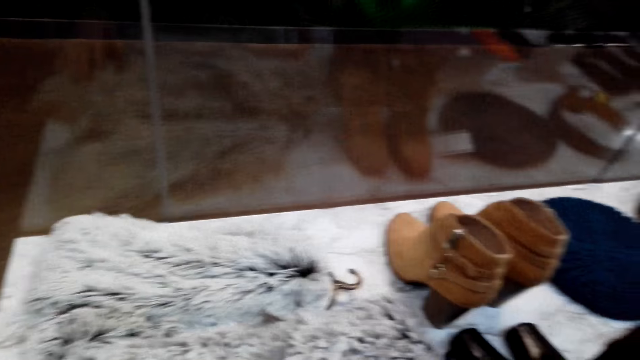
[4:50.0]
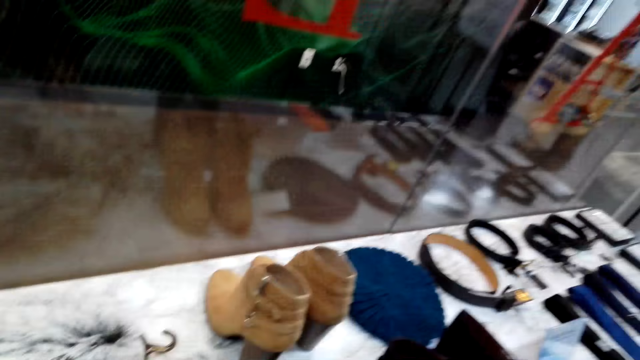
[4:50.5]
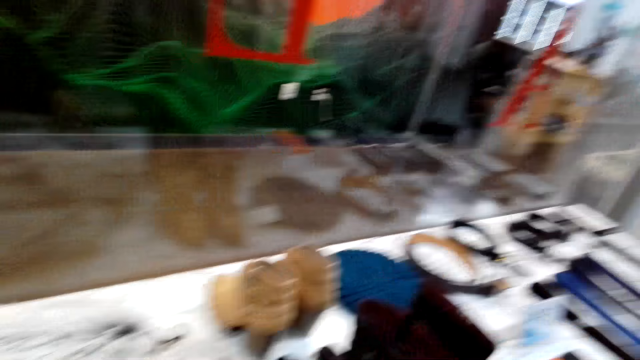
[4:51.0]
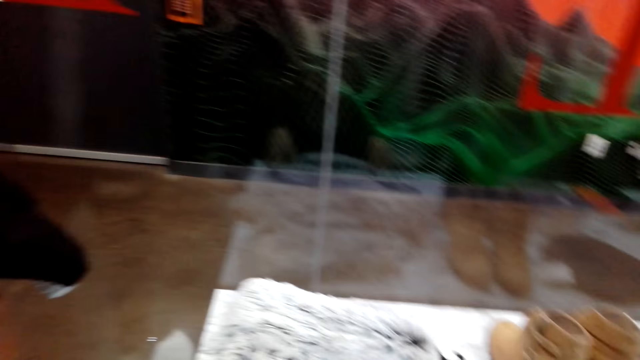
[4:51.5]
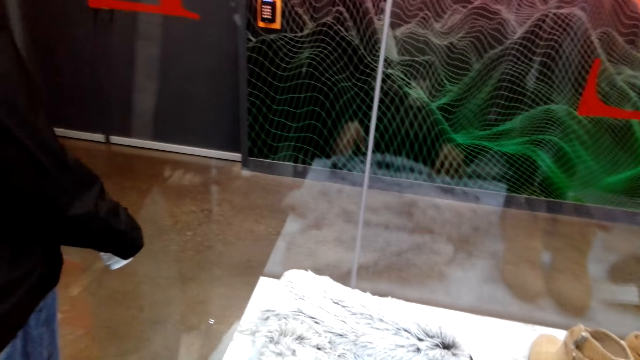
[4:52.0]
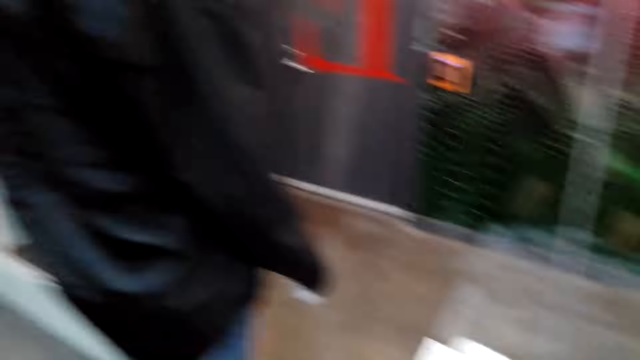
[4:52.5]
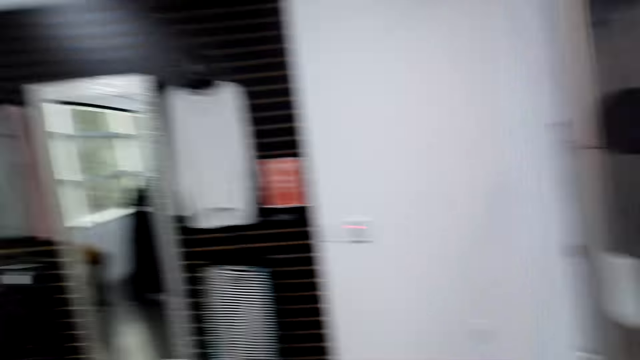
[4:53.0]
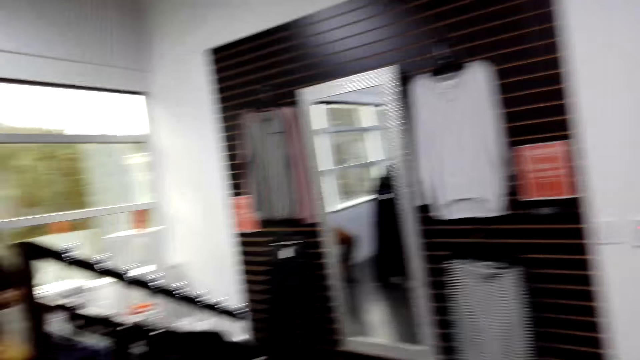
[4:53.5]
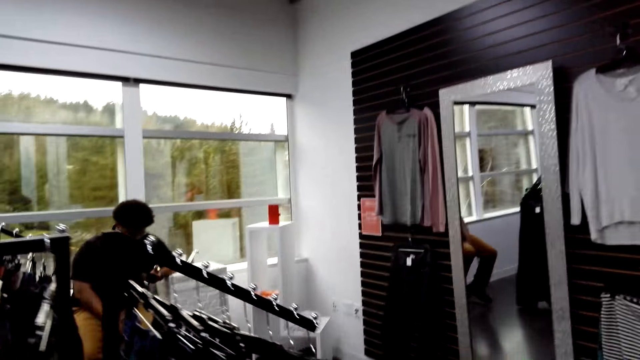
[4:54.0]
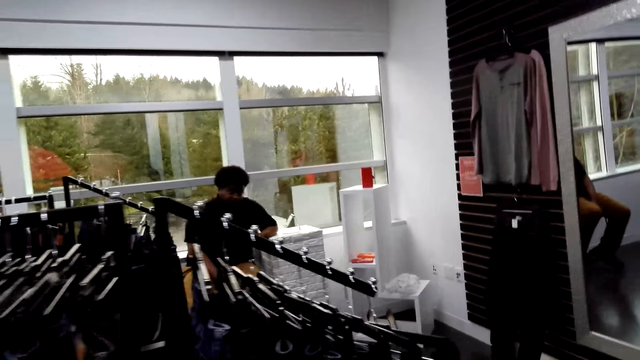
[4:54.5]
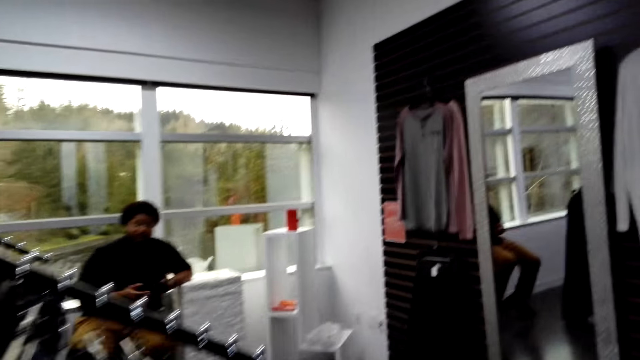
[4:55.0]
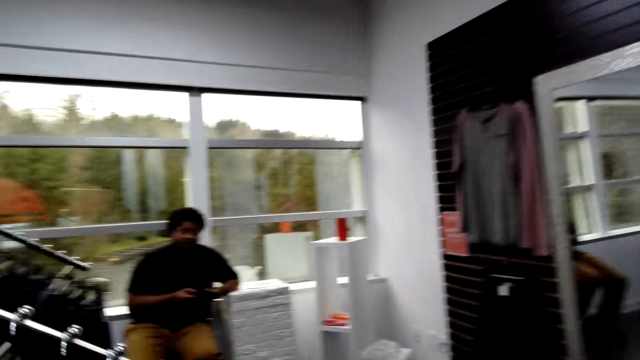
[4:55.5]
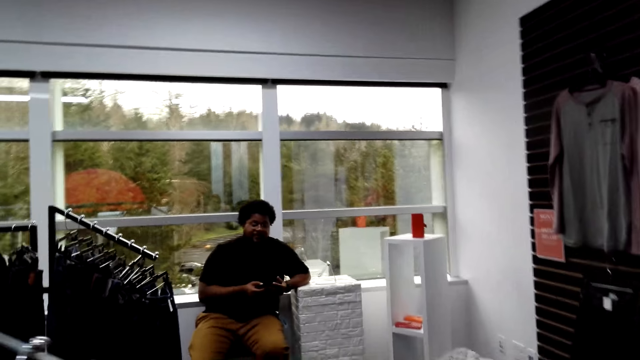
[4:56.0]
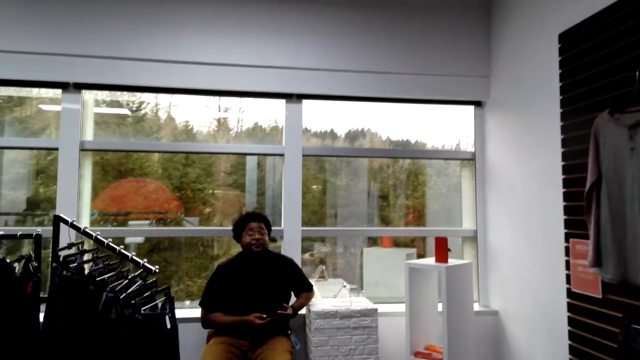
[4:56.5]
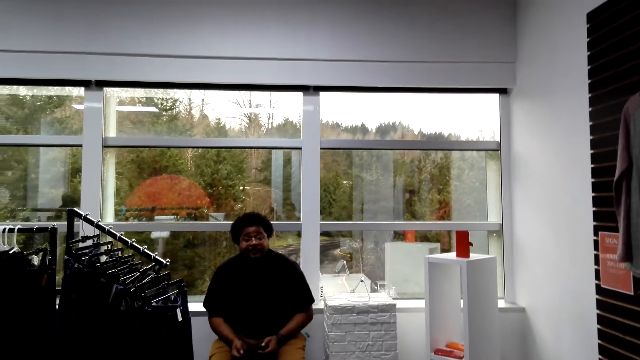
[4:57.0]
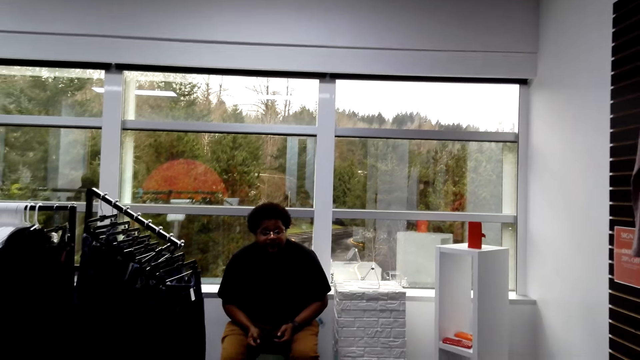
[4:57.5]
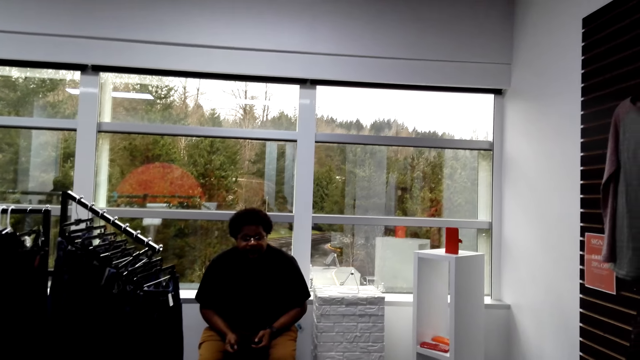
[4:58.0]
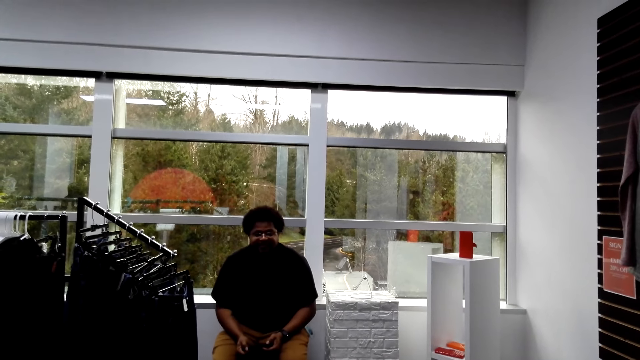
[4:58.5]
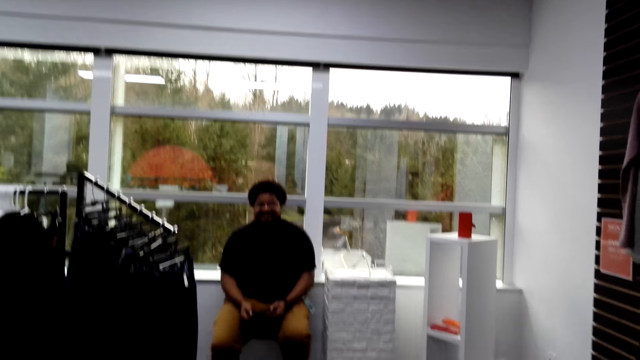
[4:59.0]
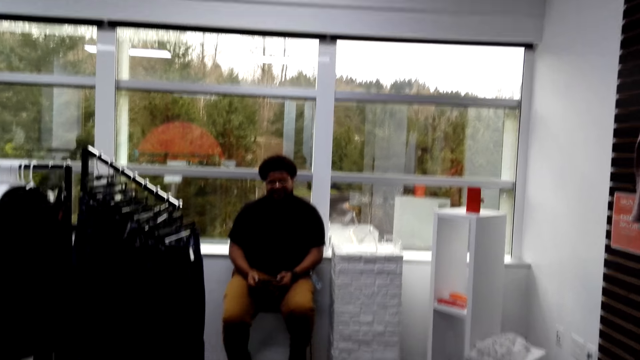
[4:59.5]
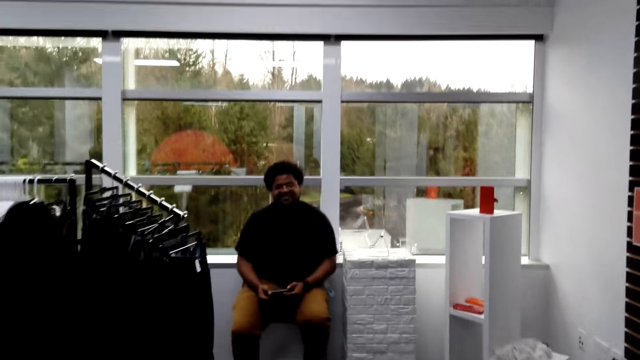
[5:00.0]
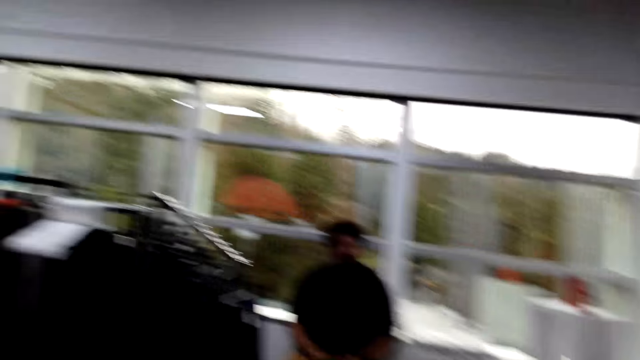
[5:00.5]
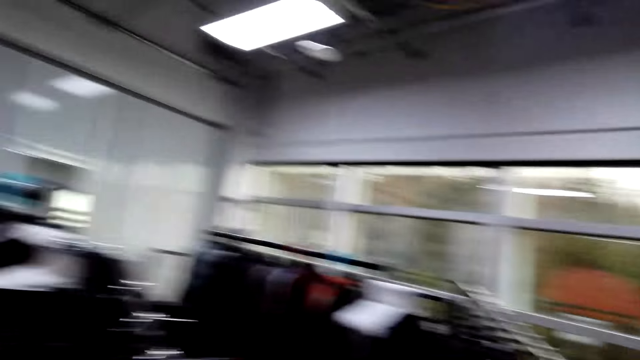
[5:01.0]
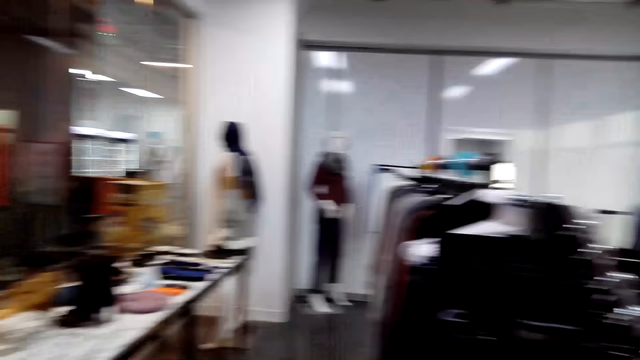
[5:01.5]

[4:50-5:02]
The camera wearer puts down the scarf. They walk on the floor. A man sits on the chair on the floor. The camera wearer talks to the man.

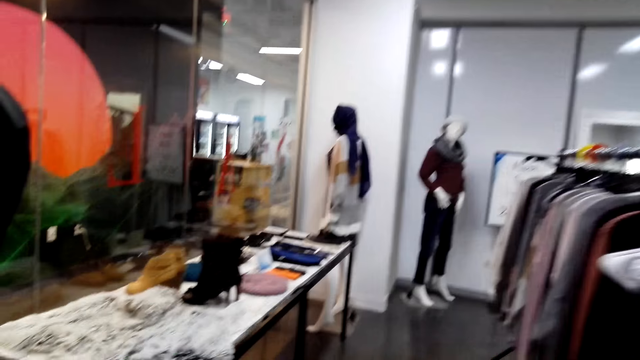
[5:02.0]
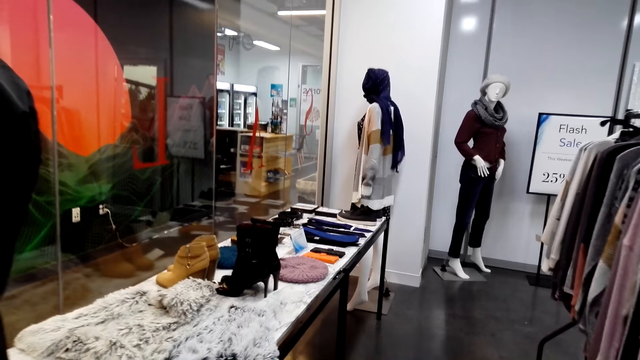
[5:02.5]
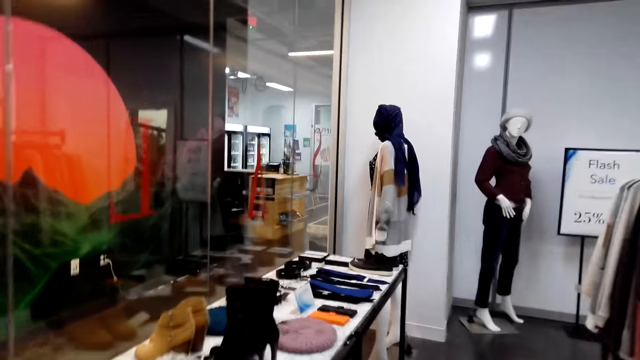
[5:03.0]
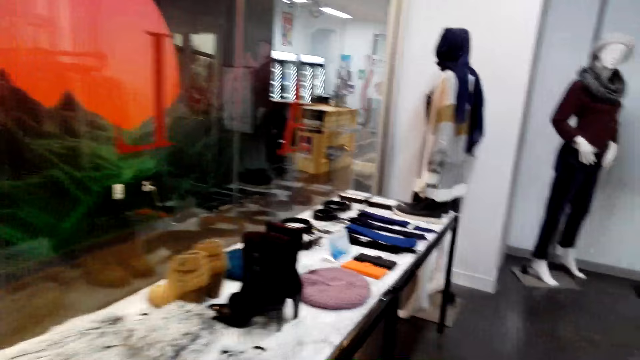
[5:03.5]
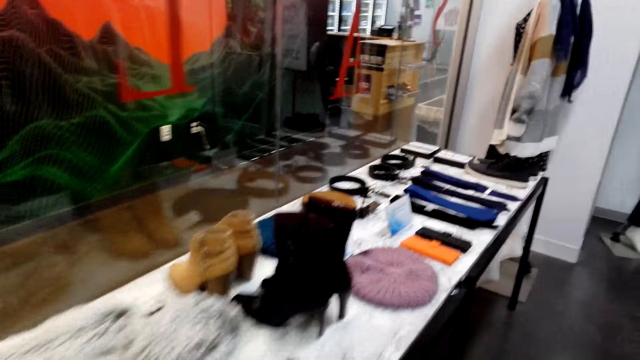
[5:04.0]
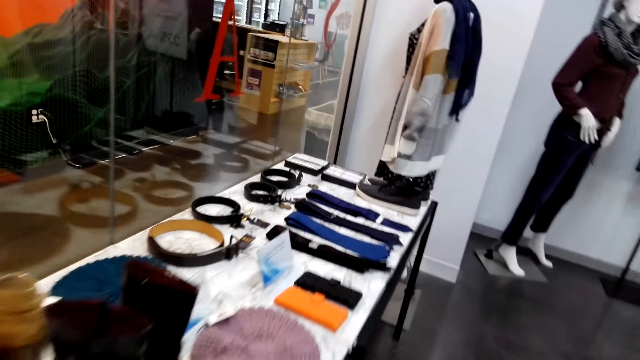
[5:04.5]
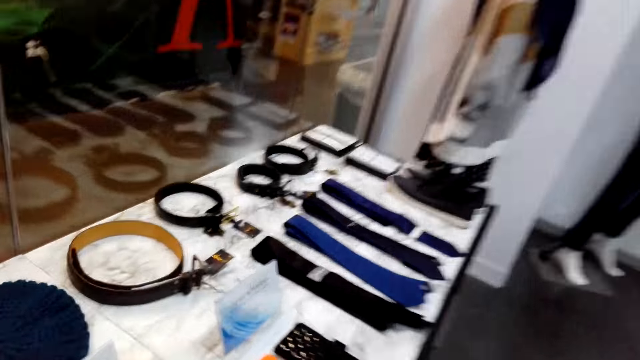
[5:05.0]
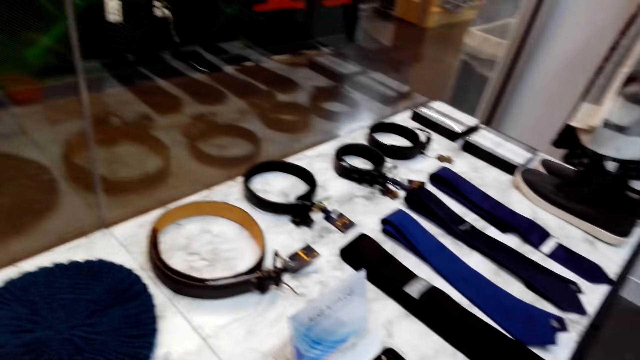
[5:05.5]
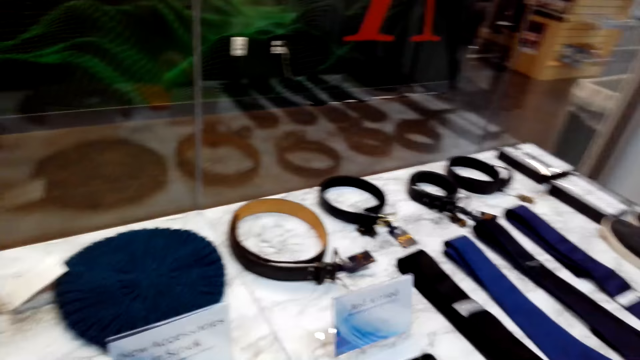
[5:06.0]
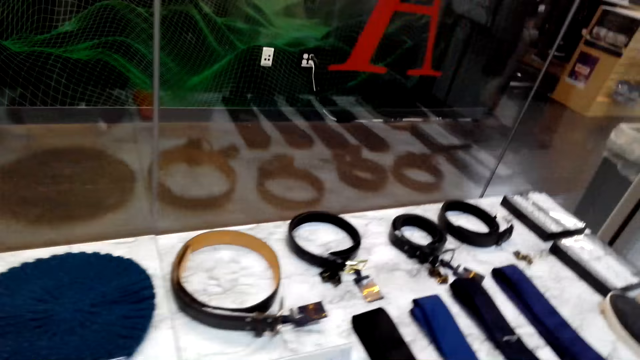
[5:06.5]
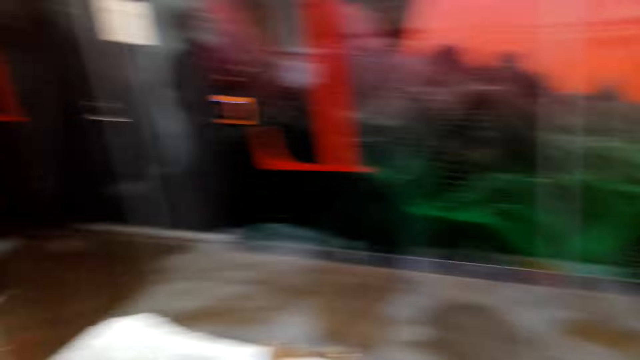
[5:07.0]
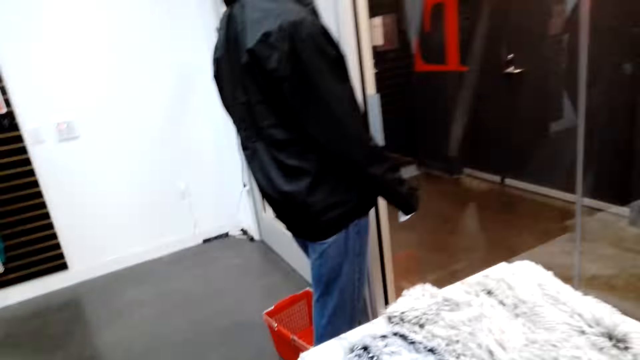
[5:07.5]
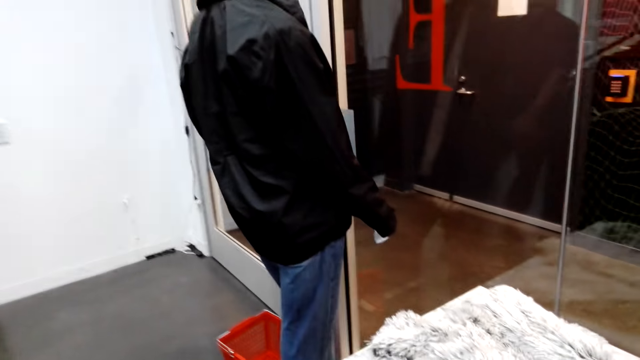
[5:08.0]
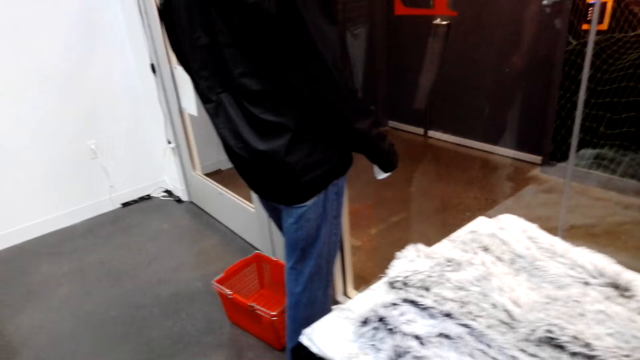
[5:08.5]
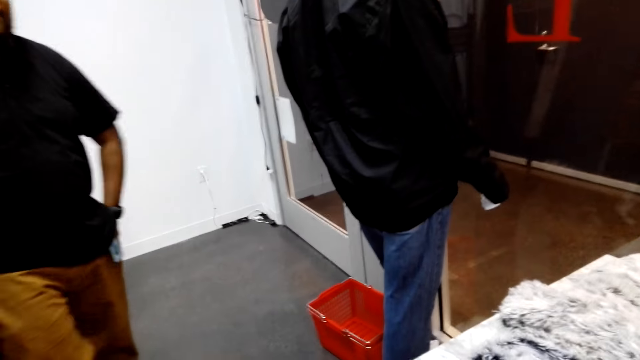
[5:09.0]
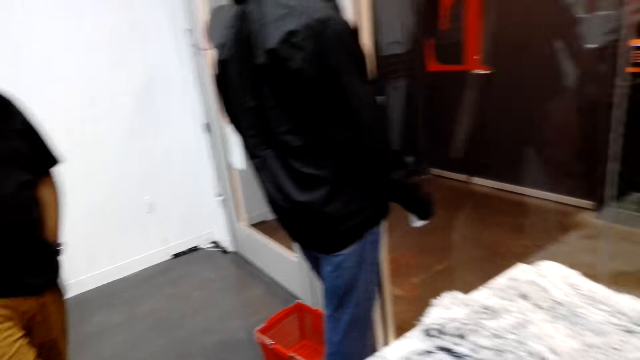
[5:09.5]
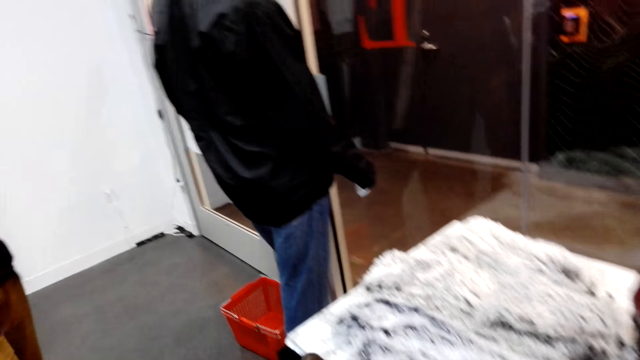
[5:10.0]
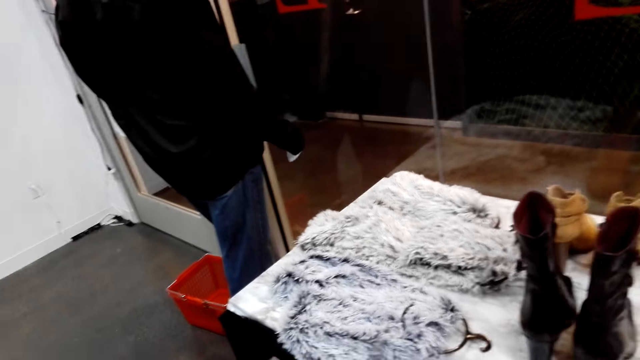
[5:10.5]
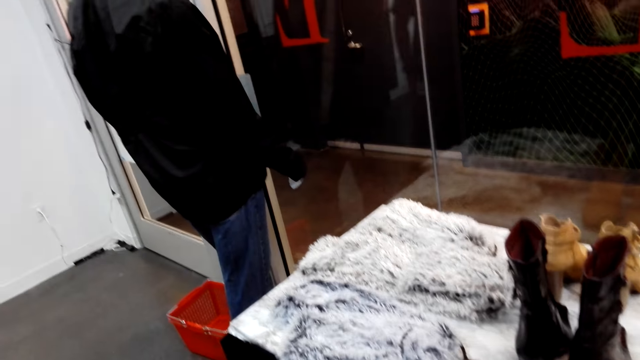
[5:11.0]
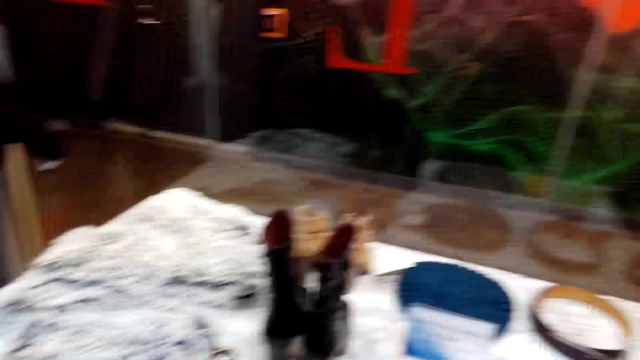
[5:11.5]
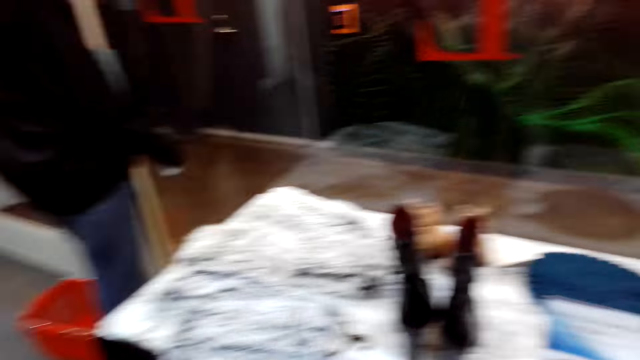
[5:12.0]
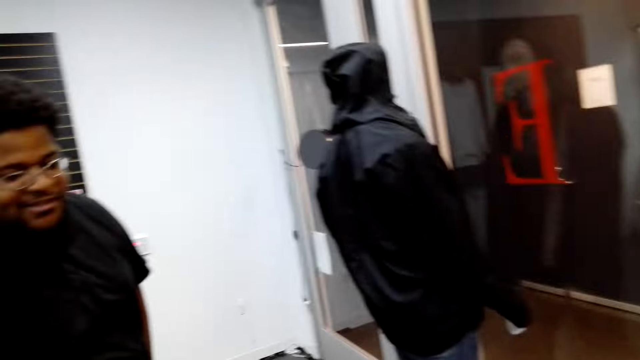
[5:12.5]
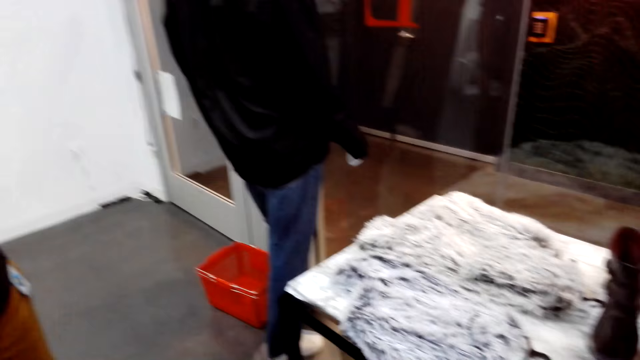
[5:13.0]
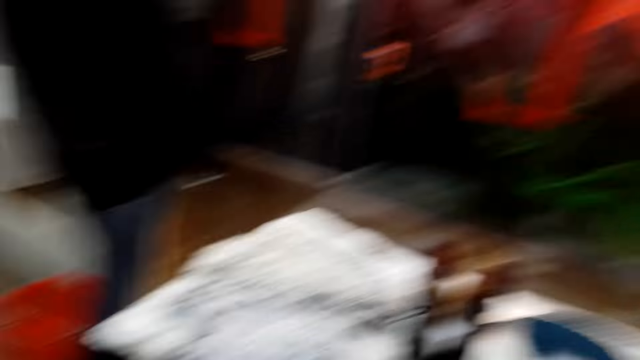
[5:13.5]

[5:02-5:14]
The camera wearer stands on the floor. A man stands on the chair on the floor. The camera wearer stands on the floor.
